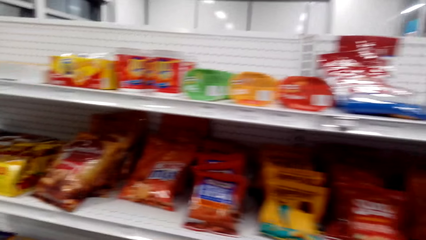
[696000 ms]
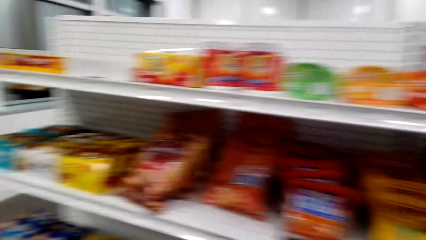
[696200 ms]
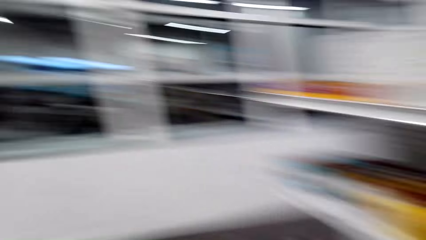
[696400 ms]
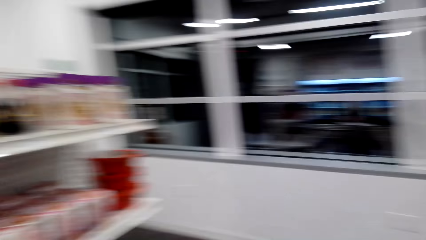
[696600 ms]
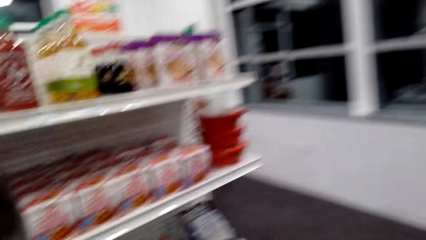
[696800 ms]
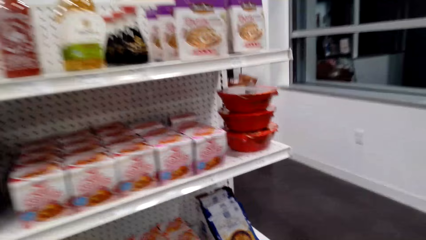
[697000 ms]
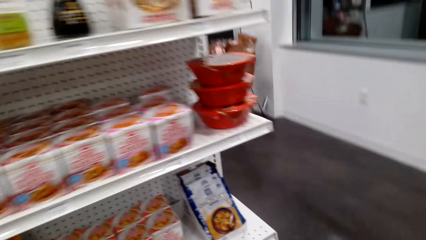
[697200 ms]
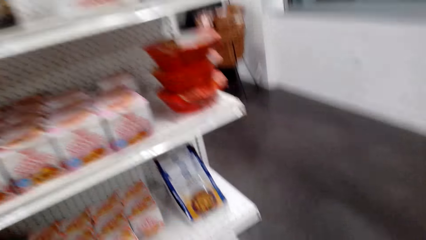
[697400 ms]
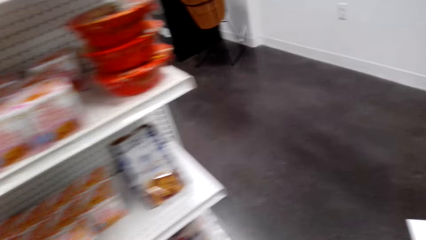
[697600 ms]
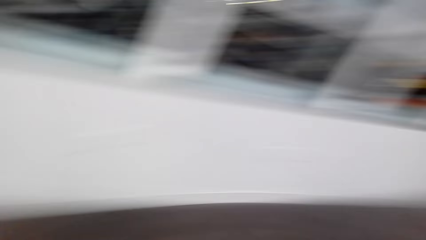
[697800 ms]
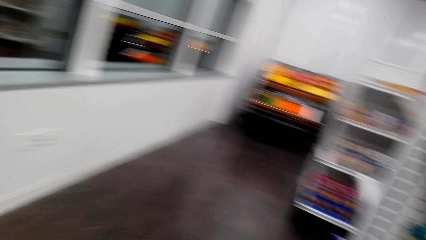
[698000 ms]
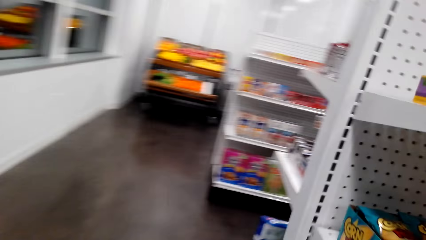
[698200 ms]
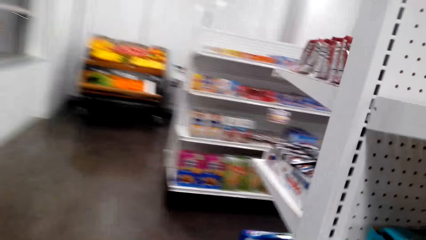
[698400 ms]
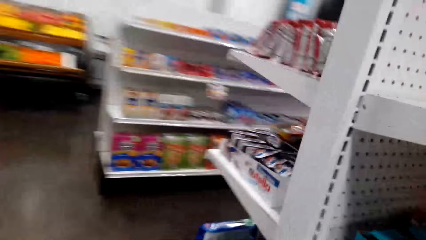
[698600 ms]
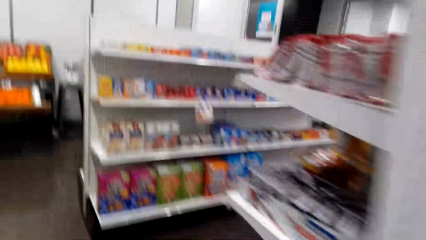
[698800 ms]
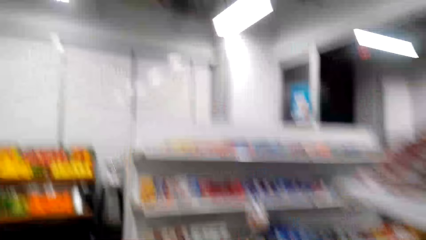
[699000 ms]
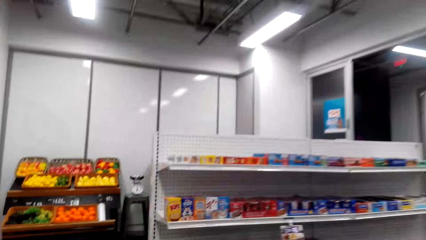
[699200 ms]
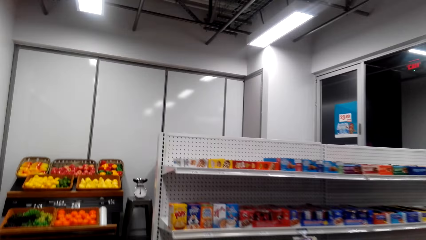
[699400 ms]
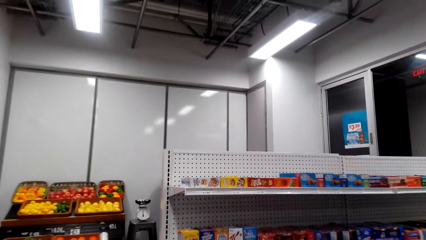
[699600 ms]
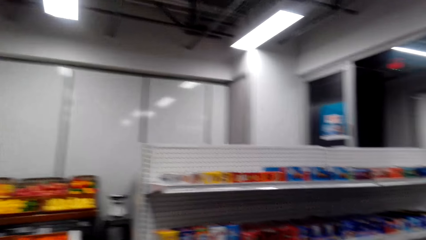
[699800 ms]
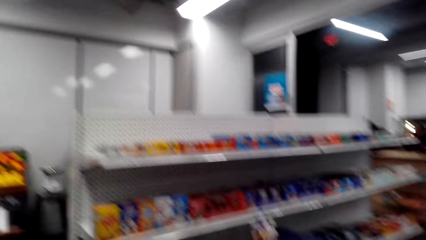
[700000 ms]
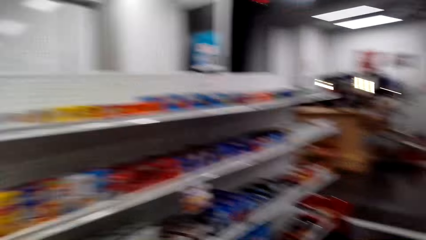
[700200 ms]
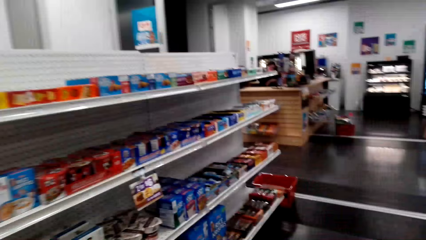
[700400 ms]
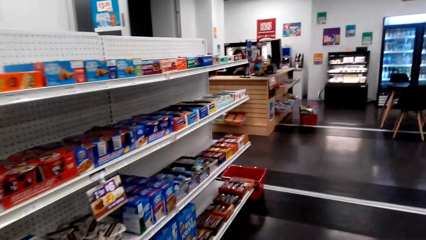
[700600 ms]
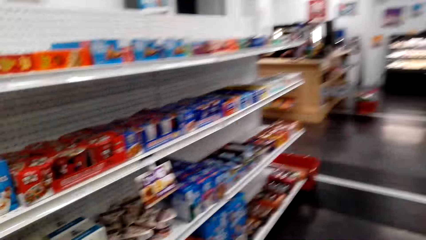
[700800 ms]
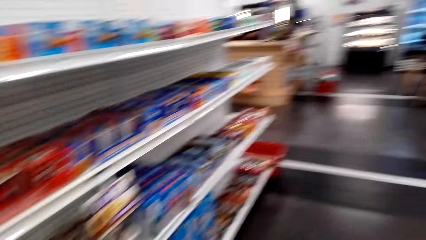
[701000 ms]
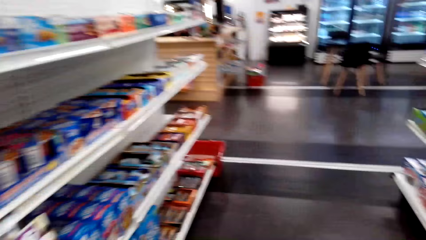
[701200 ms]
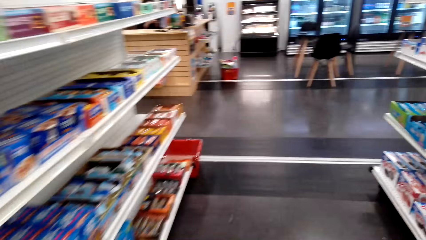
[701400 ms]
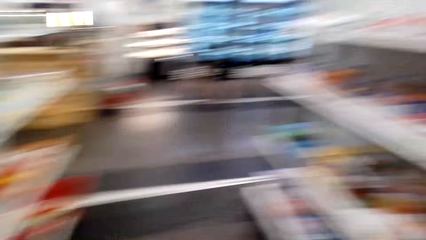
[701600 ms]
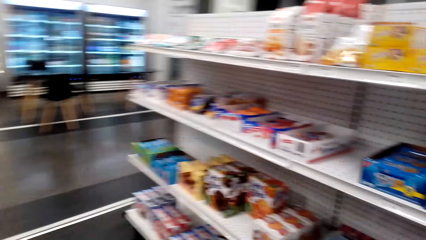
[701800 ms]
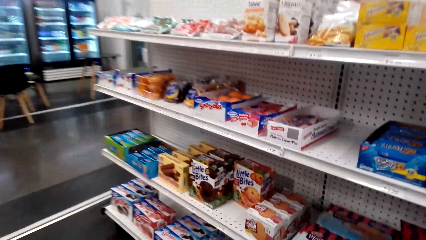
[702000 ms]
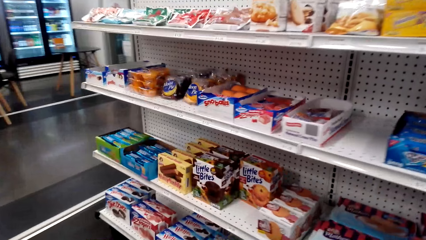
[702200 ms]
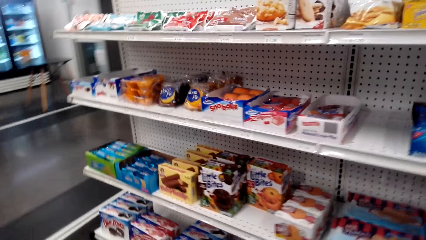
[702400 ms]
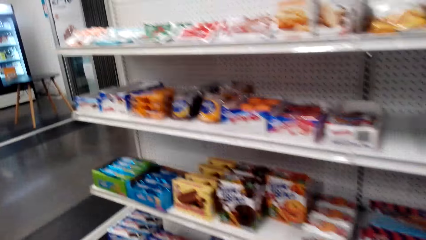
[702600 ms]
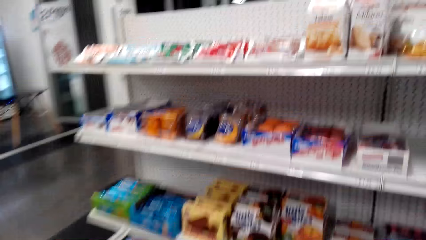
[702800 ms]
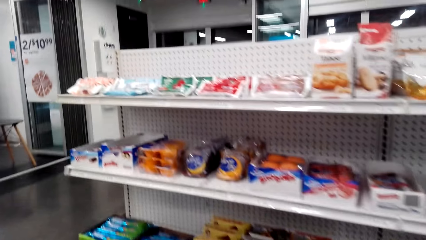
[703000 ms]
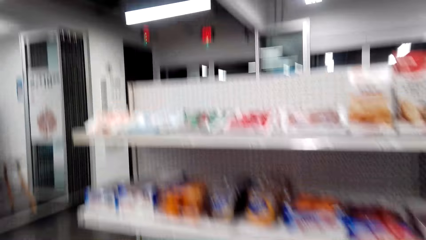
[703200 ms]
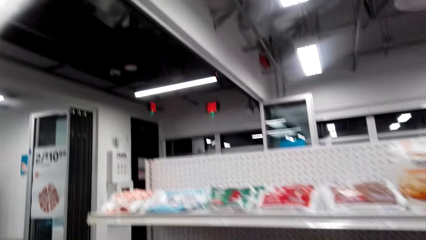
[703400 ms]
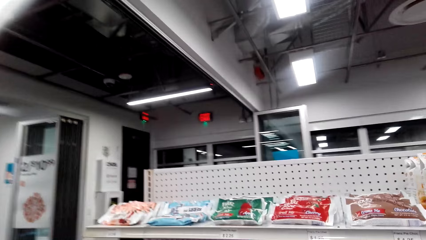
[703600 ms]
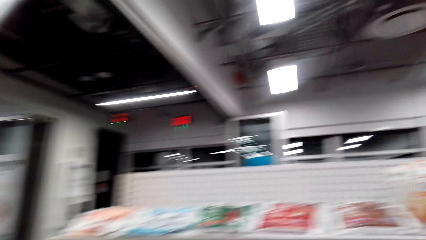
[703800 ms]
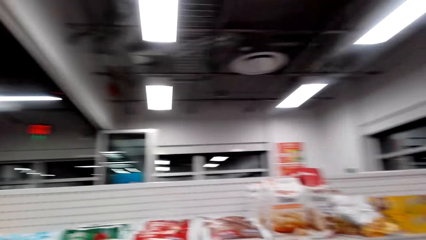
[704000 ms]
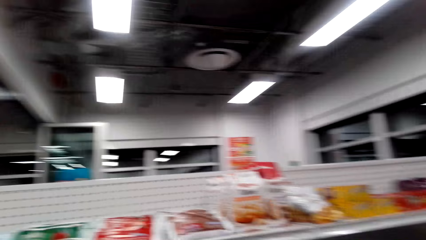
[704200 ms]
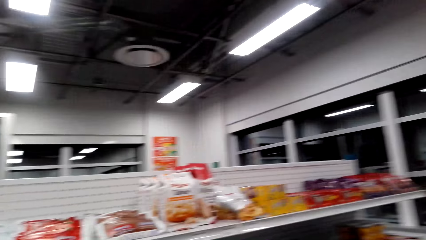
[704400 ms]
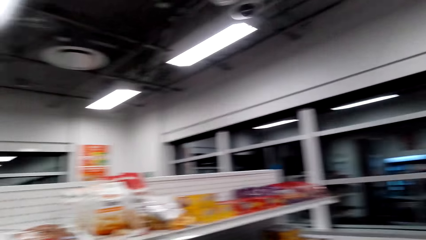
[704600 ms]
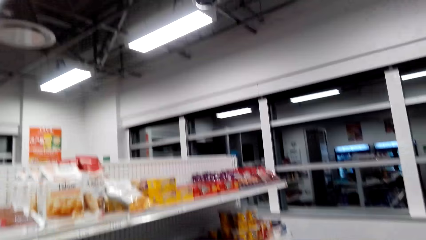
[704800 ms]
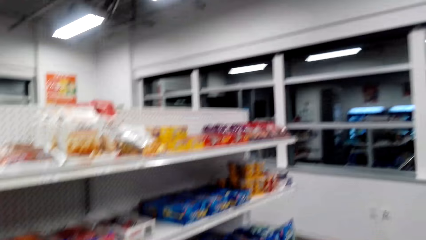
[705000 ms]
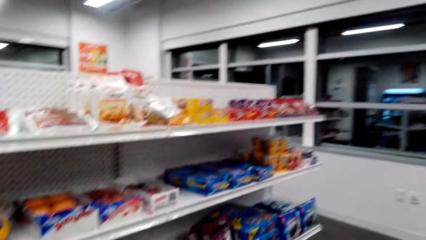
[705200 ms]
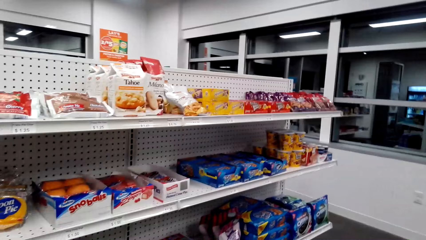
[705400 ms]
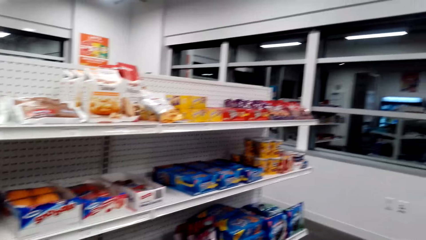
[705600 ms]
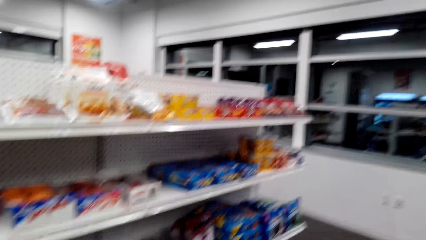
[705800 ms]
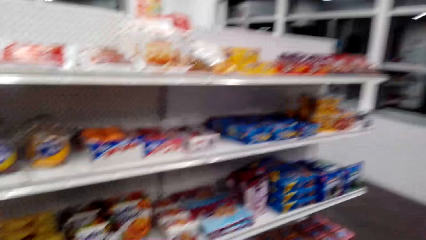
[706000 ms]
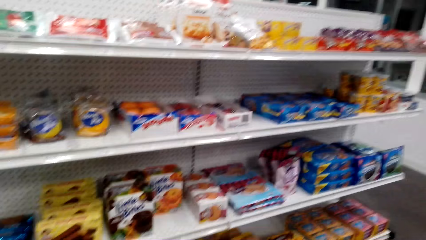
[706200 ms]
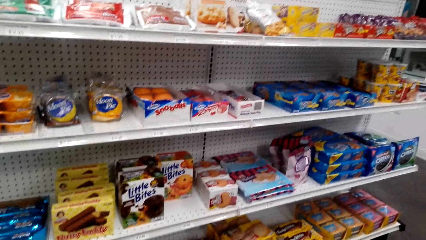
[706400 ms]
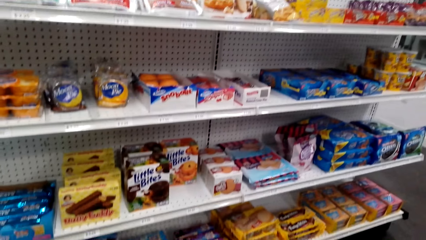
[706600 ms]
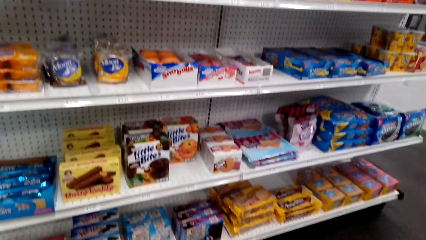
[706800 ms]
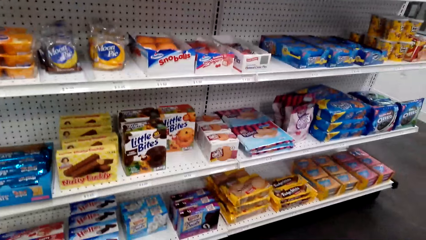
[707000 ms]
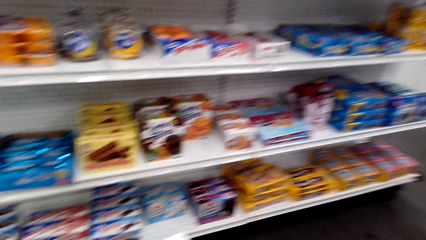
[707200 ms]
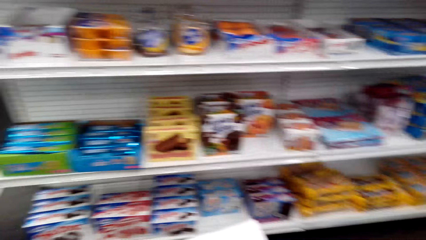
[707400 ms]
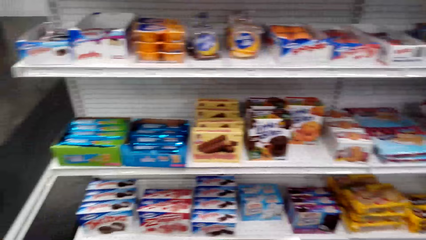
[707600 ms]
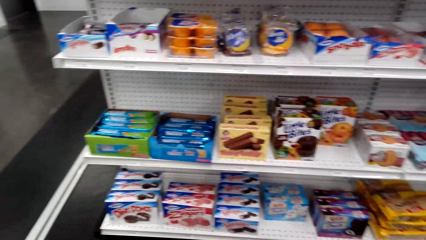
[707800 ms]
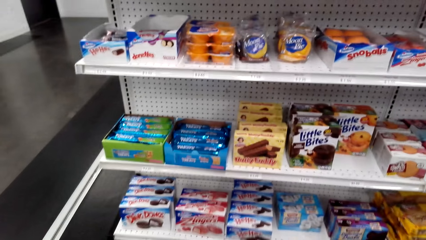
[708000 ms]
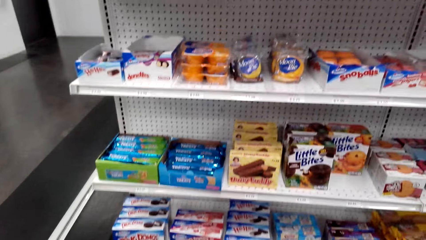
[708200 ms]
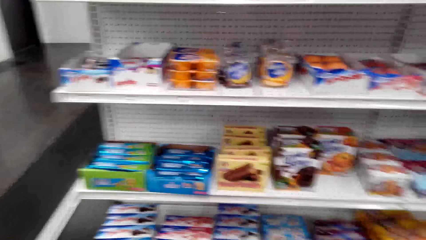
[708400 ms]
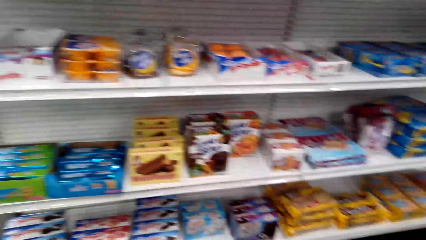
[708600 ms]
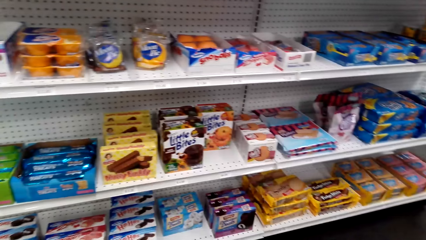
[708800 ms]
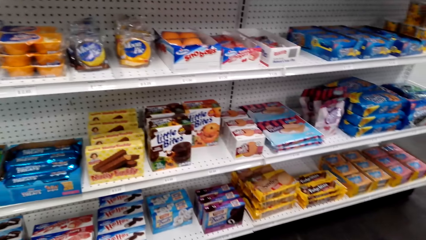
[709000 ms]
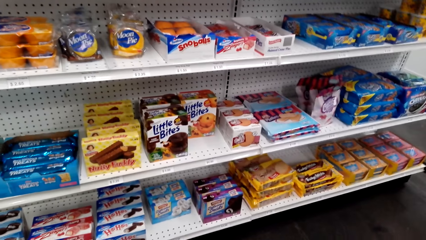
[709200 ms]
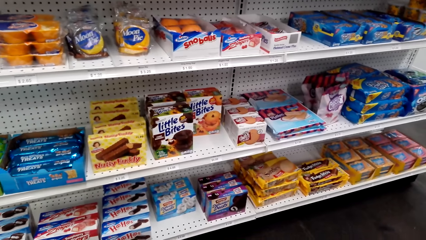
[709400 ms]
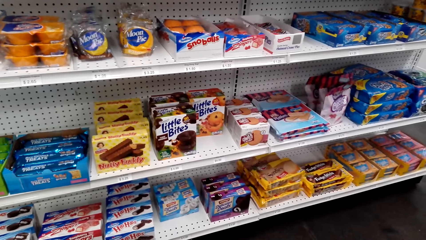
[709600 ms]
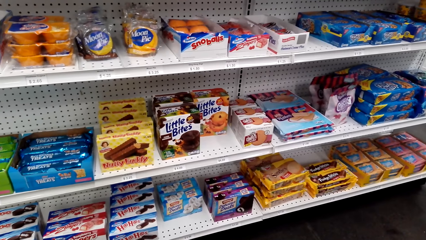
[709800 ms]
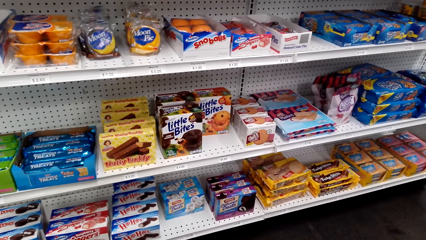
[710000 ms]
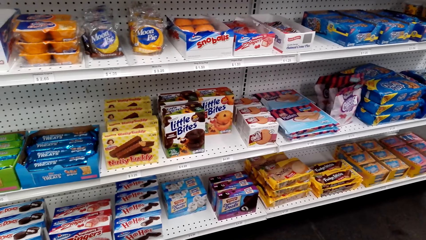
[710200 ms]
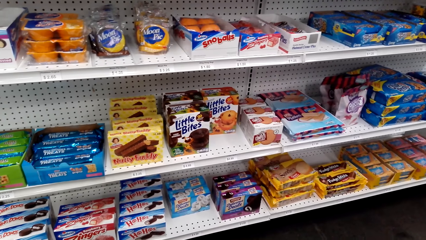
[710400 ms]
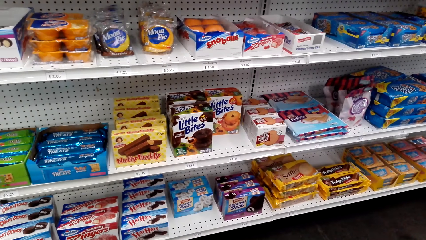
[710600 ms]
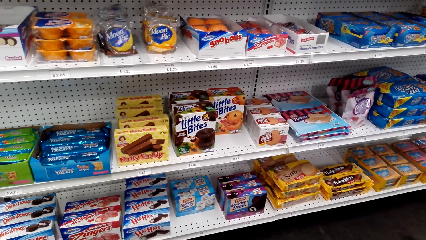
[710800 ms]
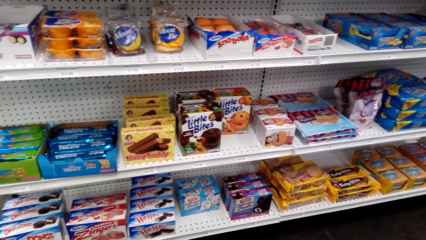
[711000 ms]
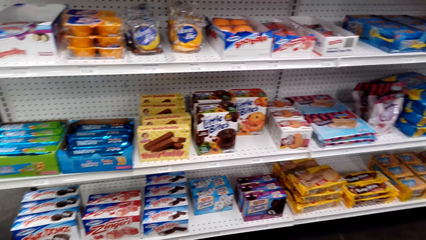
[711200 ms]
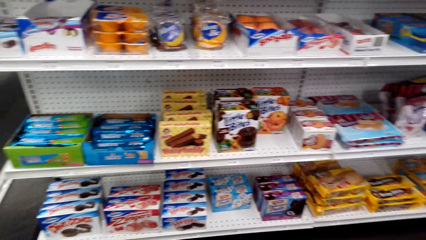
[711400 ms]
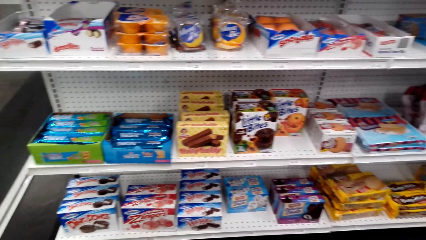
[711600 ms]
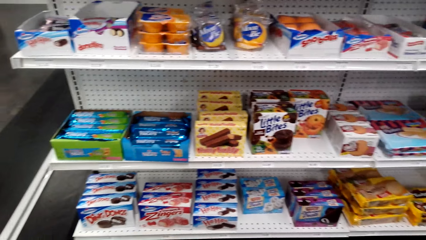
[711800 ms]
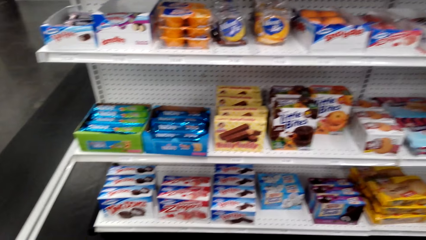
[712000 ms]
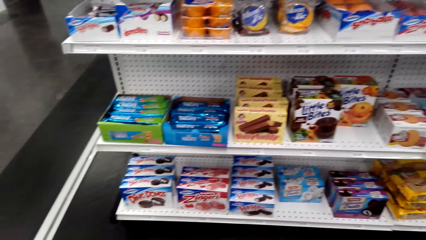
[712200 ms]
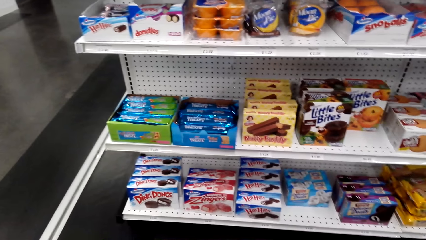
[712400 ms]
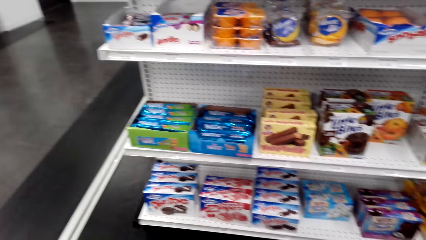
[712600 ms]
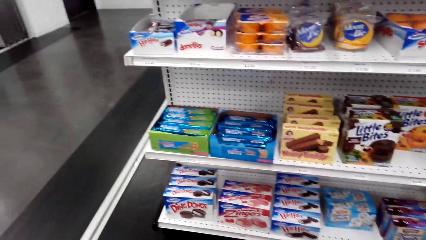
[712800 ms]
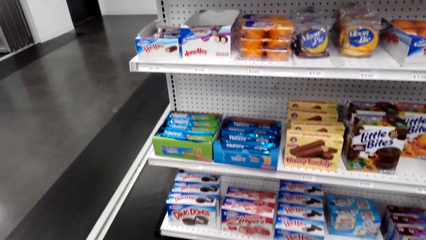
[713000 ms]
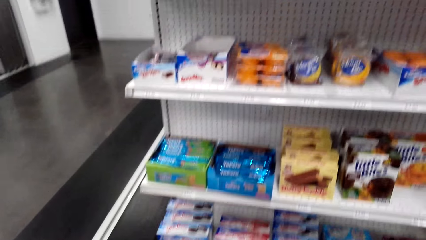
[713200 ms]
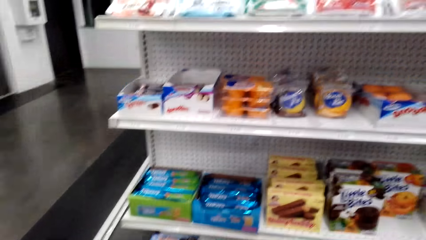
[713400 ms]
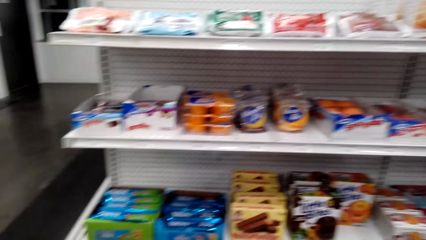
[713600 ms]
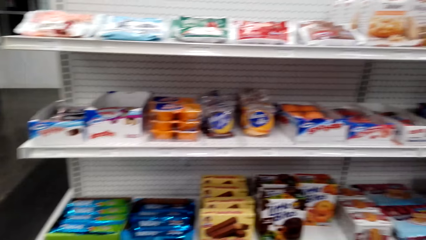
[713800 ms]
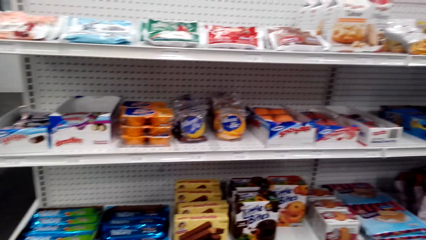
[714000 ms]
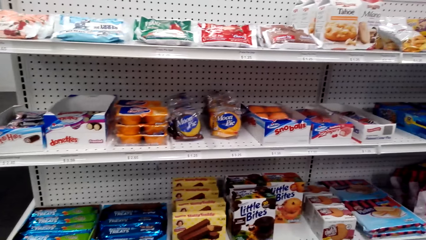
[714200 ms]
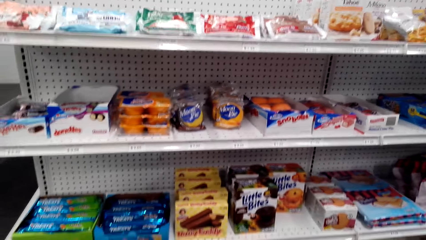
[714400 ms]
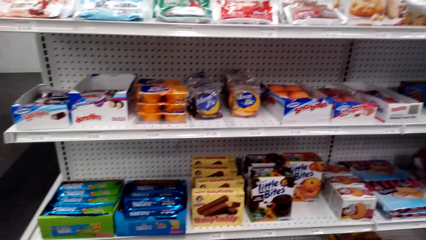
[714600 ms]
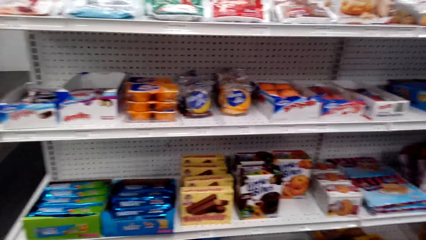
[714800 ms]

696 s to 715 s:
The camera wearer walks to the other side. They look at items on the shelf.
